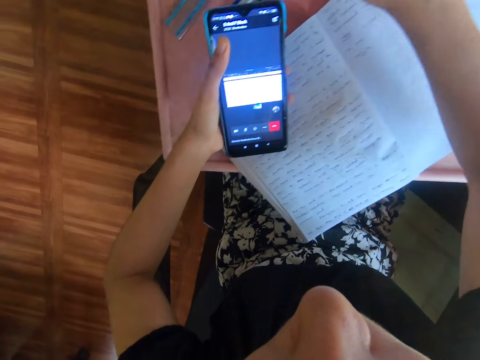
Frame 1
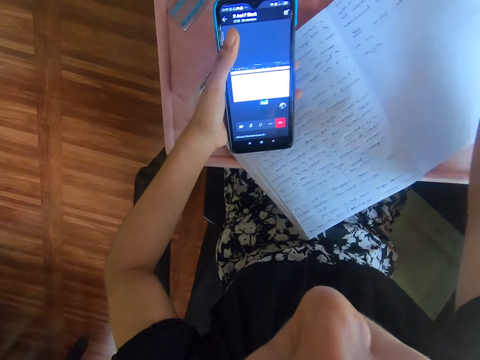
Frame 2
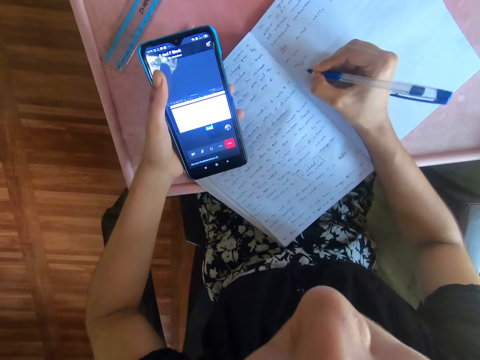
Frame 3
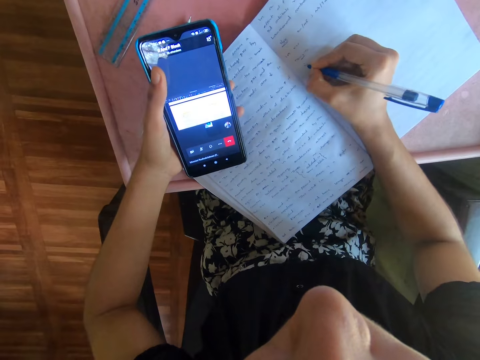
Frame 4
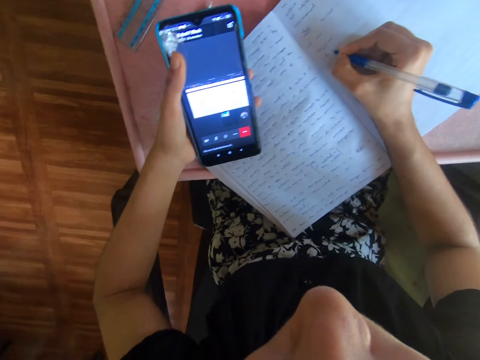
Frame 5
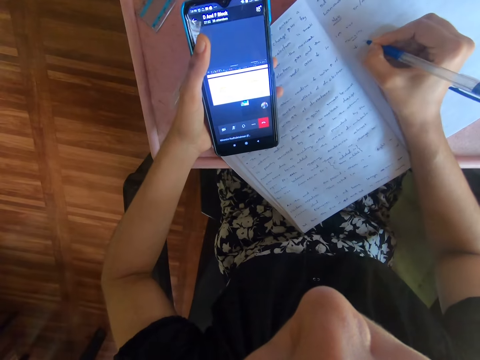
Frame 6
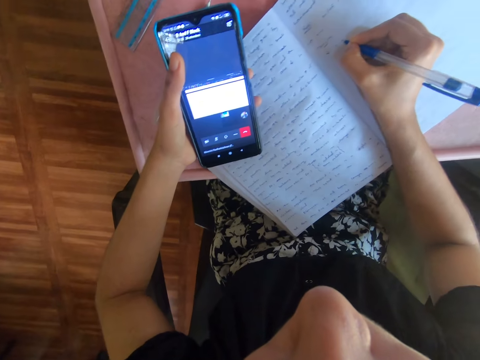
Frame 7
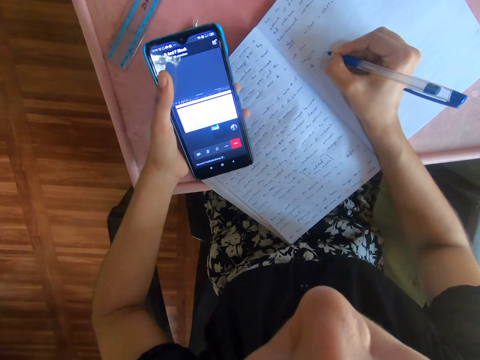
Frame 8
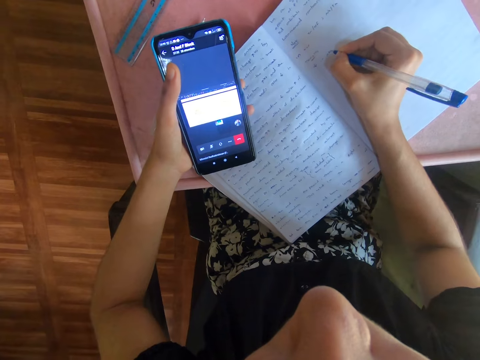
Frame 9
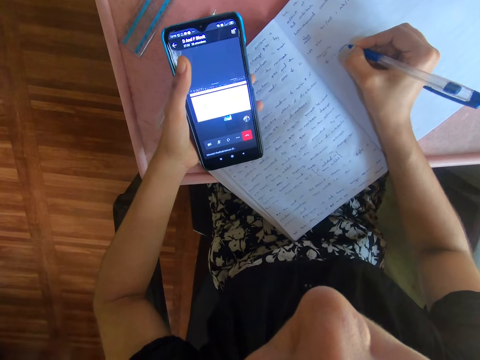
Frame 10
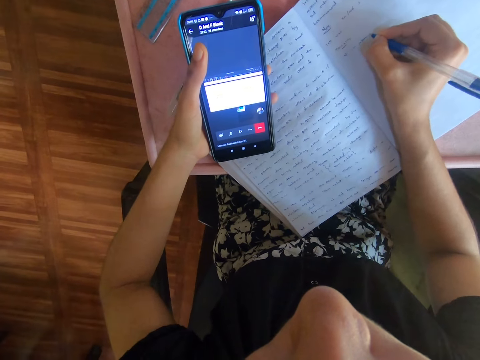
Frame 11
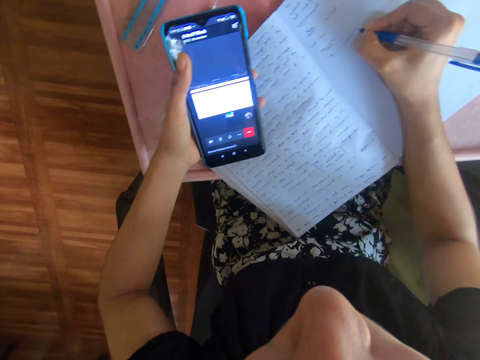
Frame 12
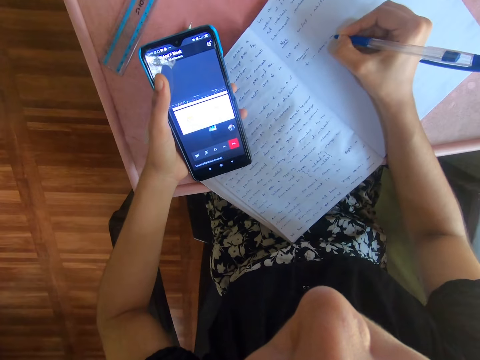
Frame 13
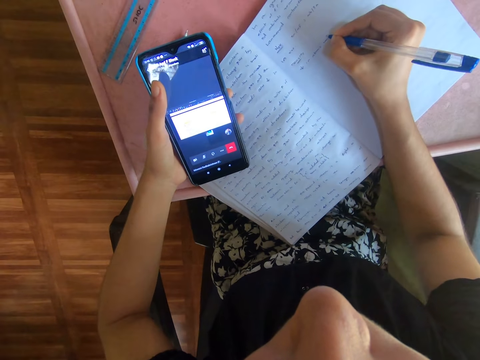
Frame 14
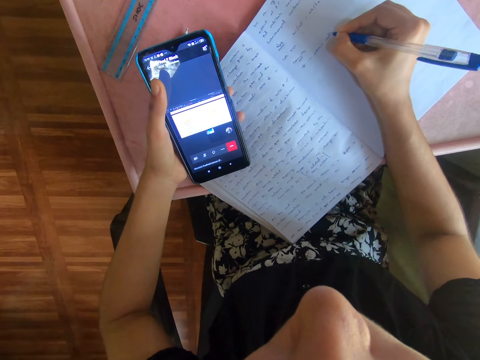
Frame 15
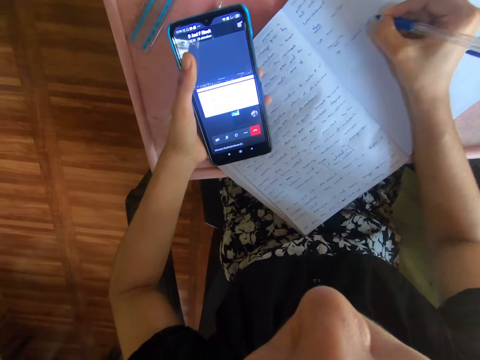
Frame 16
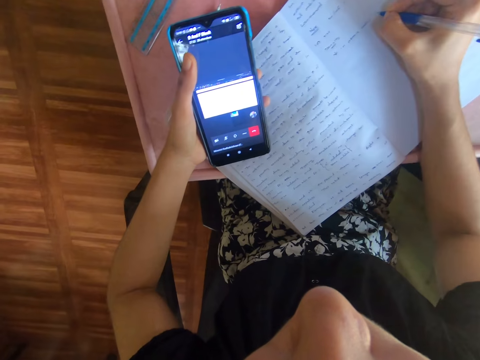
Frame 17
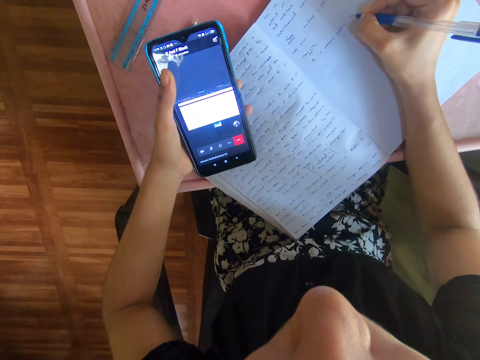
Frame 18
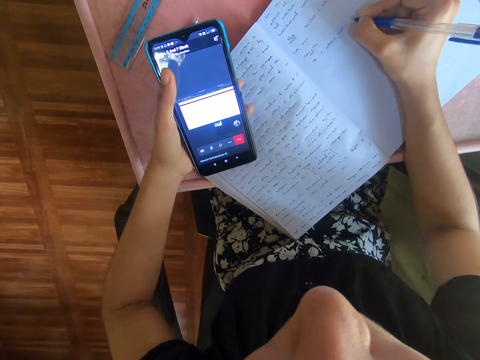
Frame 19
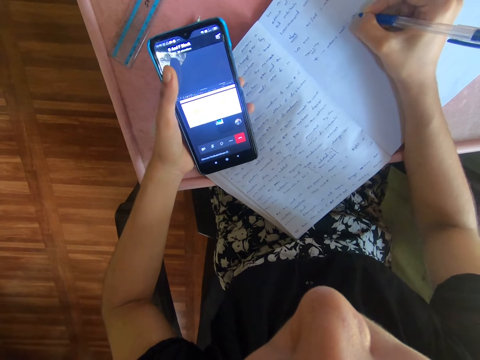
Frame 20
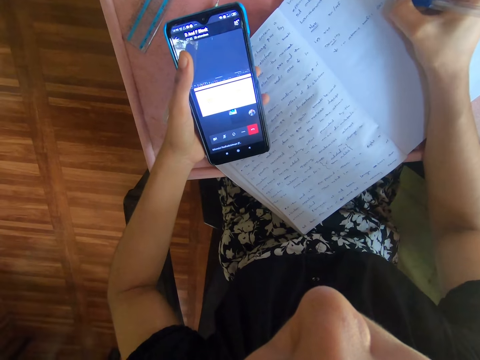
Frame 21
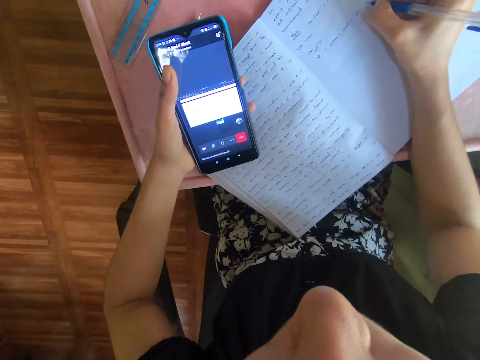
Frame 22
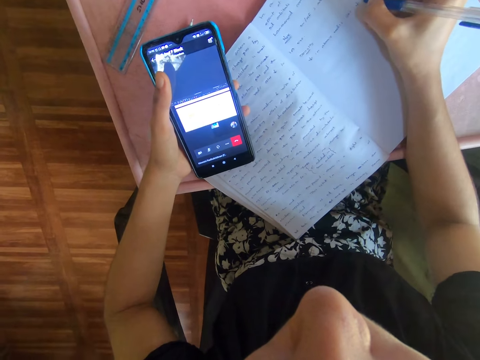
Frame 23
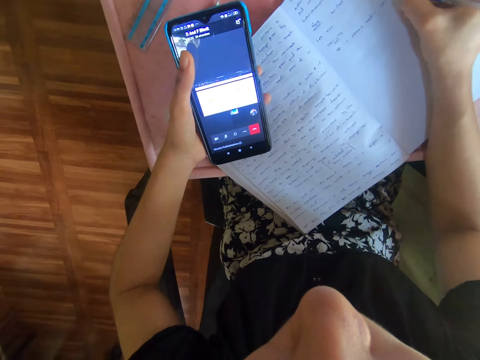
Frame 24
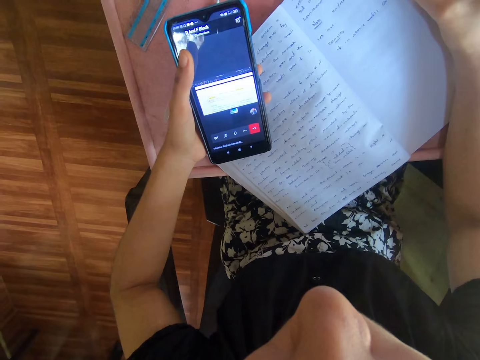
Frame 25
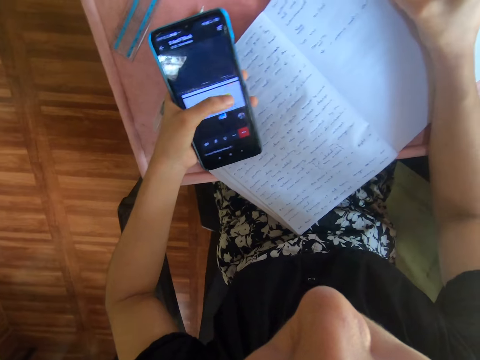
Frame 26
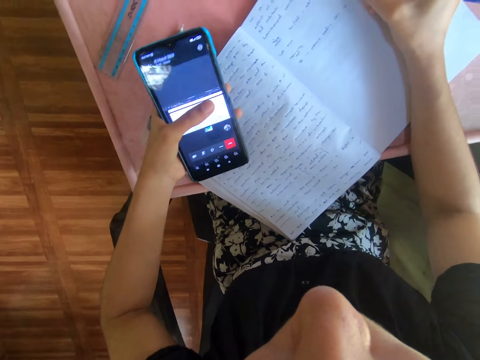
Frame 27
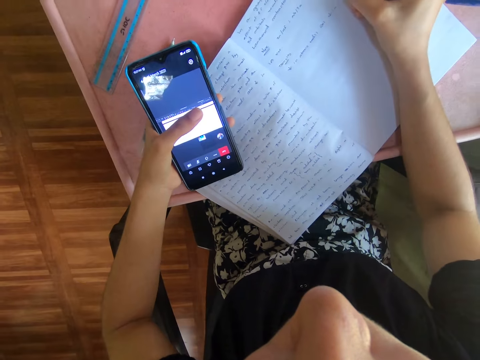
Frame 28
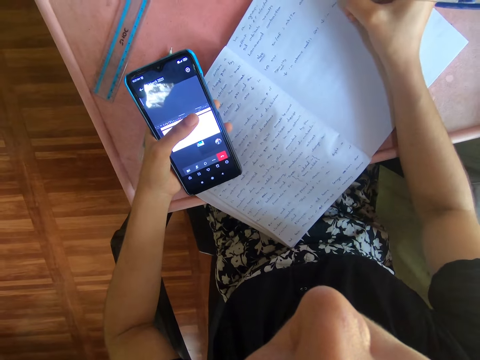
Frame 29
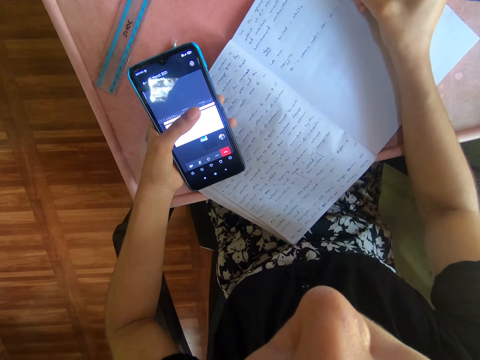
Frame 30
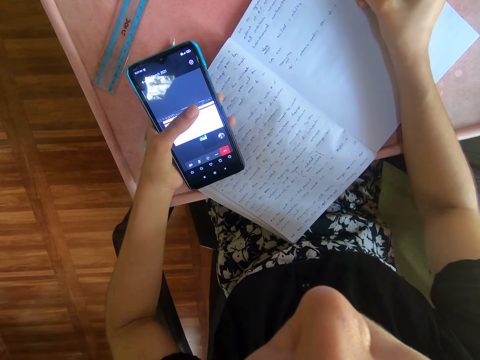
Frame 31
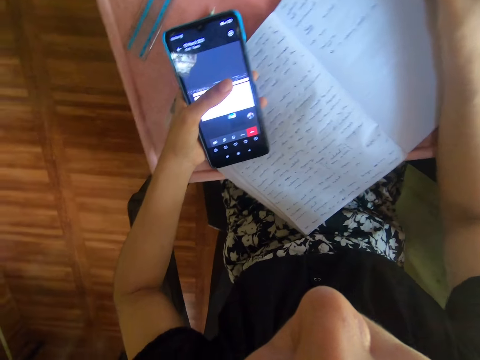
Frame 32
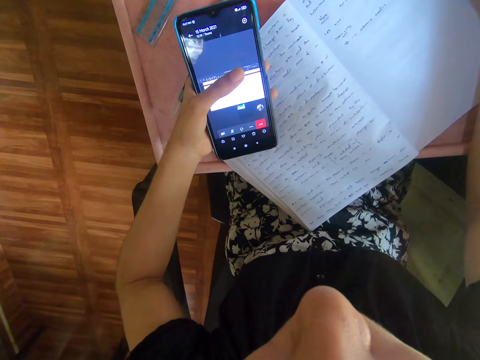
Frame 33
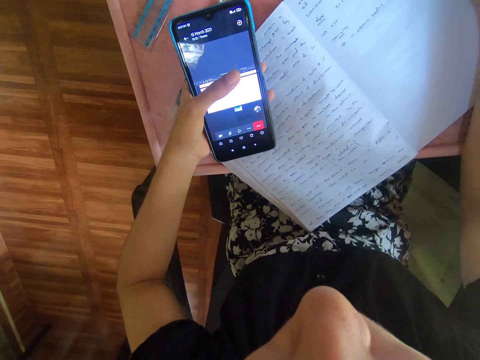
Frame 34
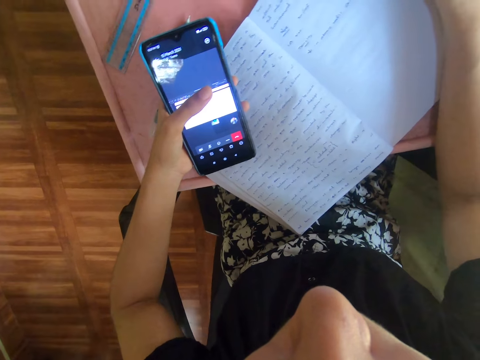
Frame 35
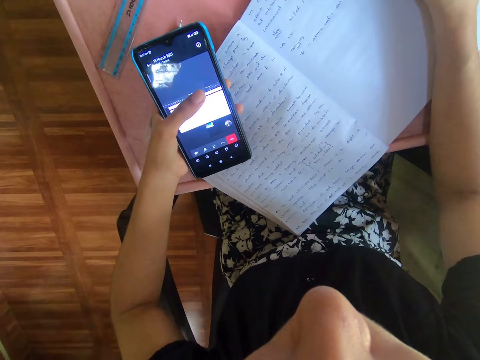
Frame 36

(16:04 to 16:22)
The camera wearer puts the pen on the table. They hold the phone in the hand. They hold the pen in the hand. They write in the book. They look at the phone screen. They write in the book. They look at the phone screen. They touch the phone screen.

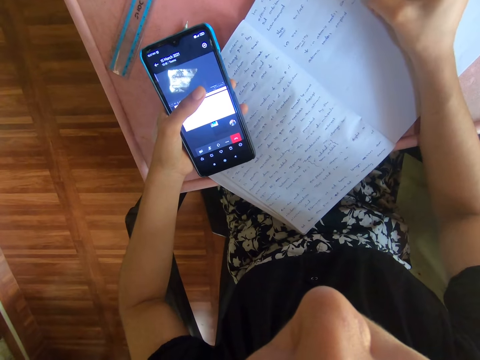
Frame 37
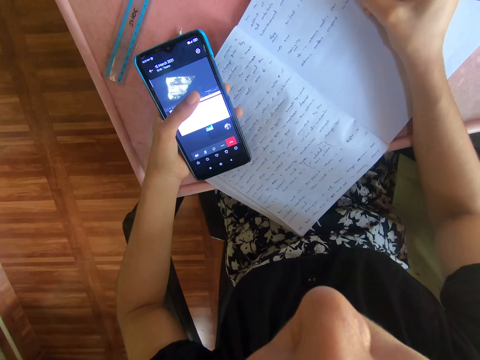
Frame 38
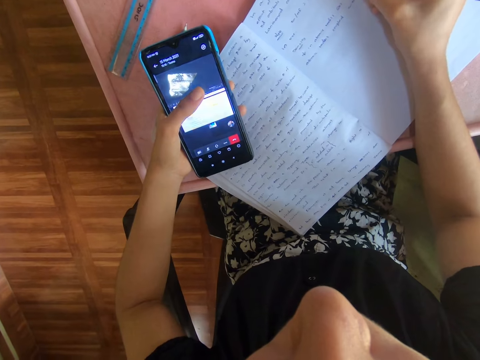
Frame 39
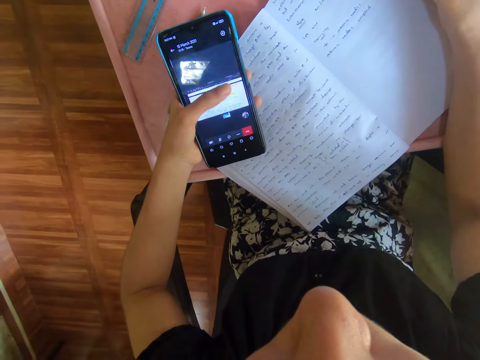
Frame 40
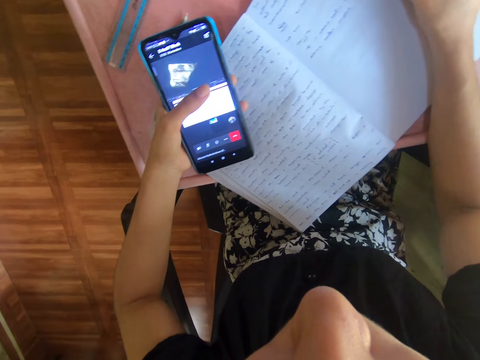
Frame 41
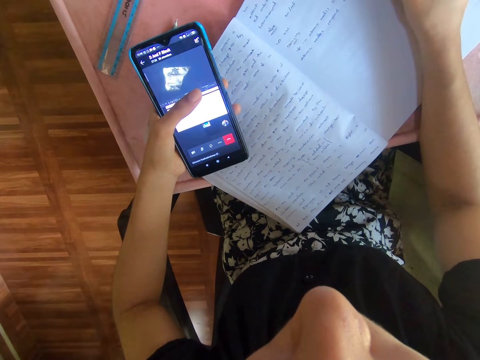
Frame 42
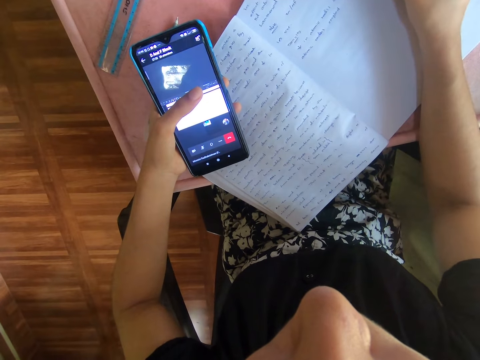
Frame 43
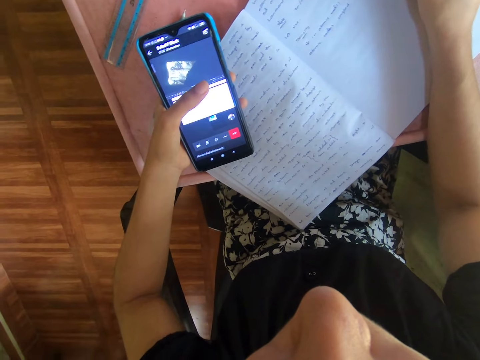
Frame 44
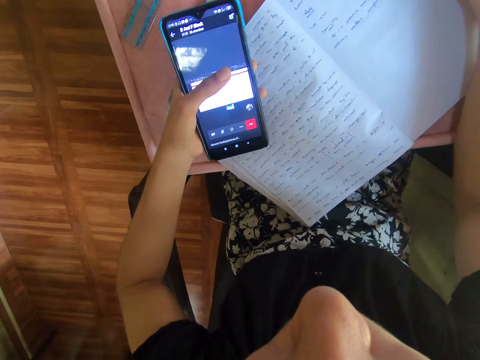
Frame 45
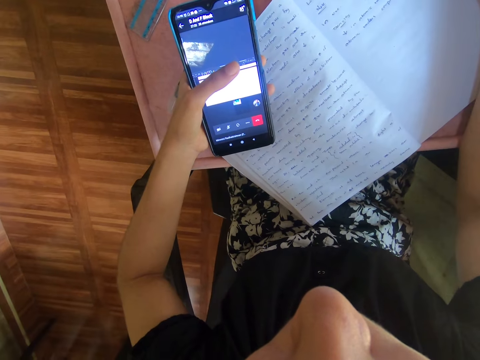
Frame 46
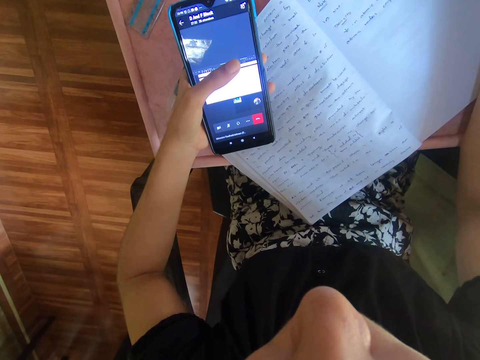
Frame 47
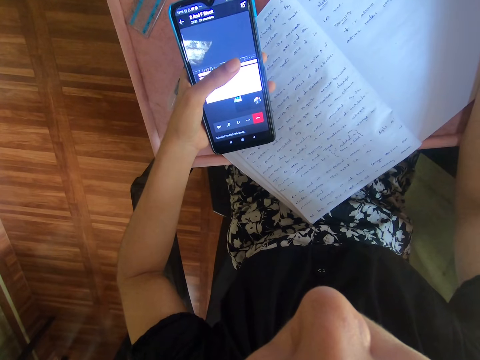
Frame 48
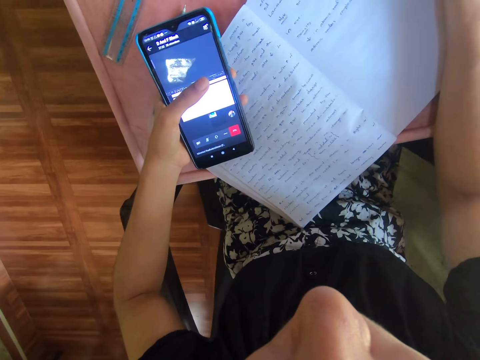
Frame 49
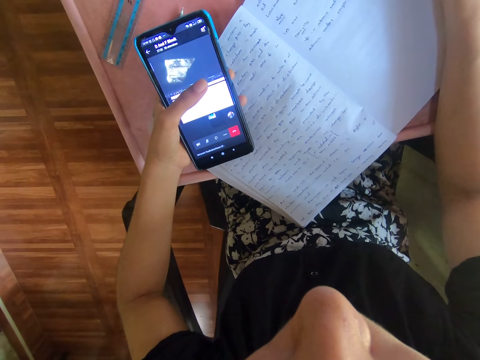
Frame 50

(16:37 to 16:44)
The camera wearer writes in the book. They look at the phone screen. They touch the phone screen.

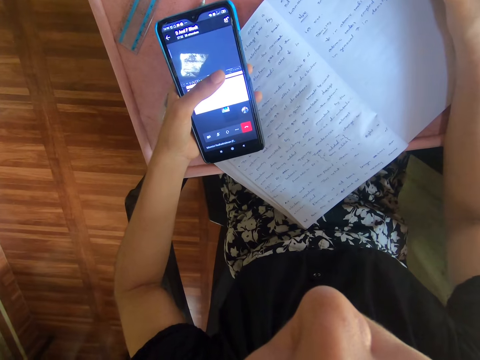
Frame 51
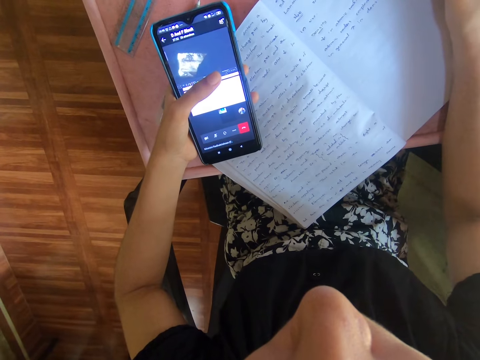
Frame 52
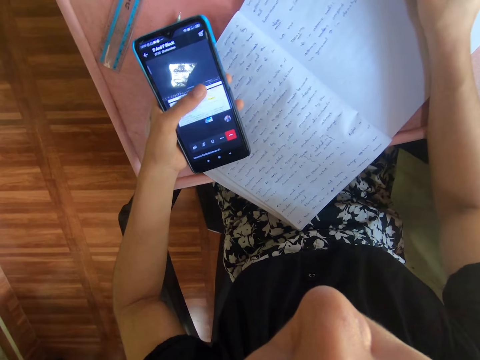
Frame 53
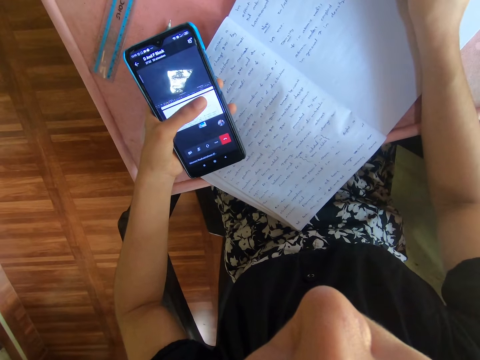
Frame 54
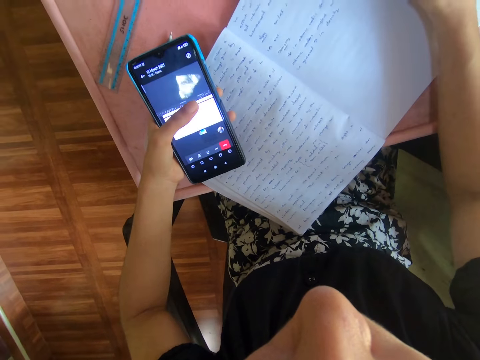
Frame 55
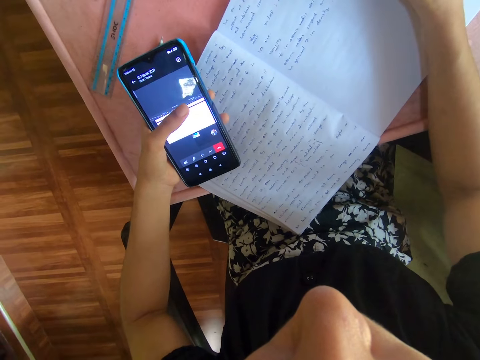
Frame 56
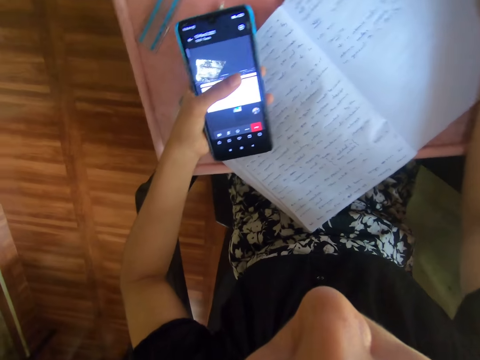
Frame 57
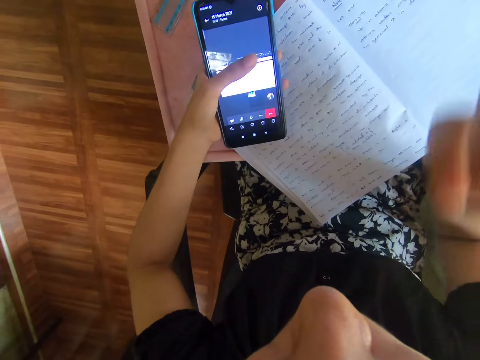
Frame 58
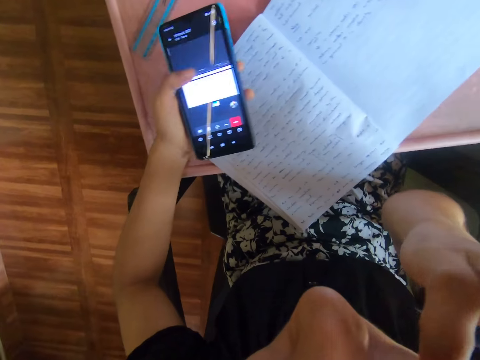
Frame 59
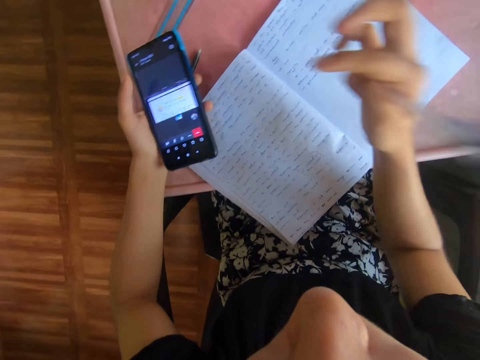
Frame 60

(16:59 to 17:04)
The camera wearer touches the phone screen. They write in the book. They look at the phone screen. They look at the phone screen again. They lift the hand up.
